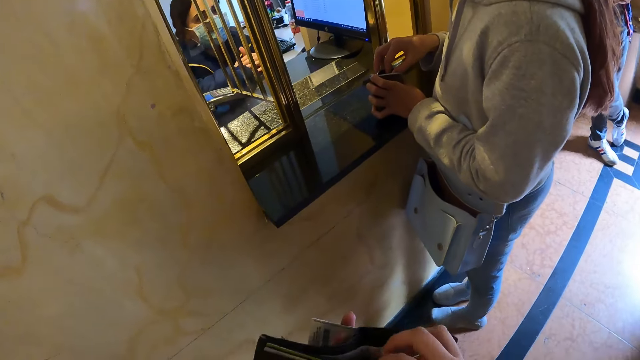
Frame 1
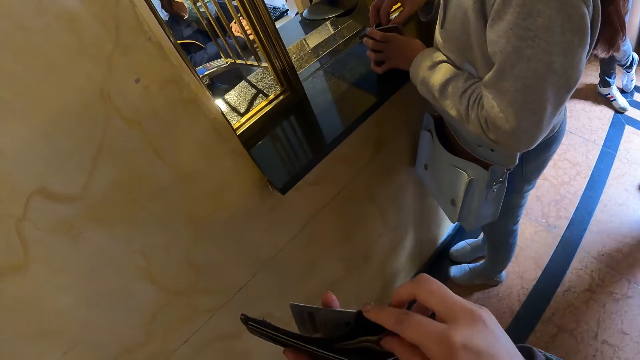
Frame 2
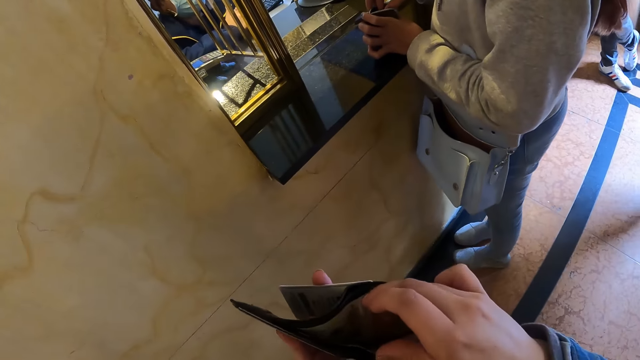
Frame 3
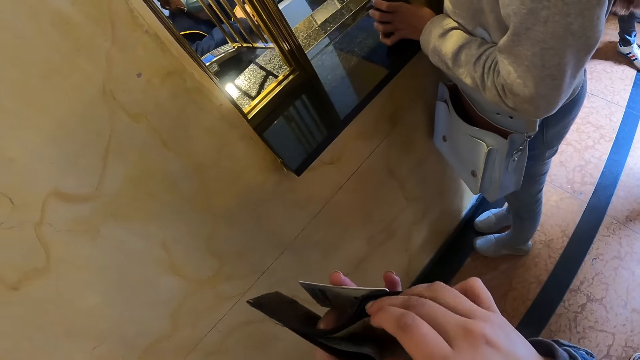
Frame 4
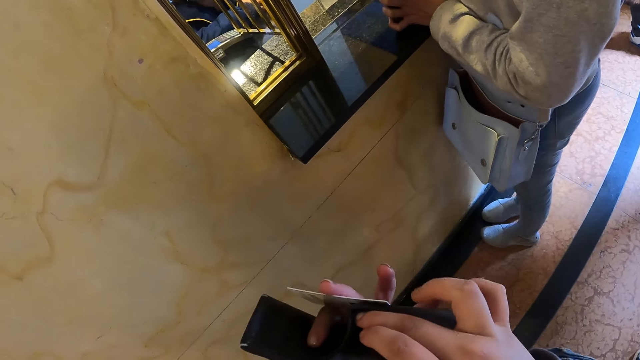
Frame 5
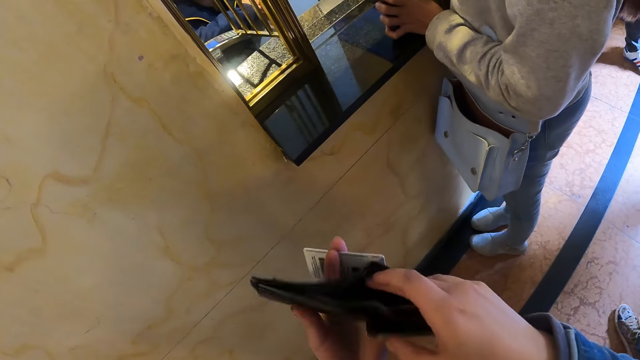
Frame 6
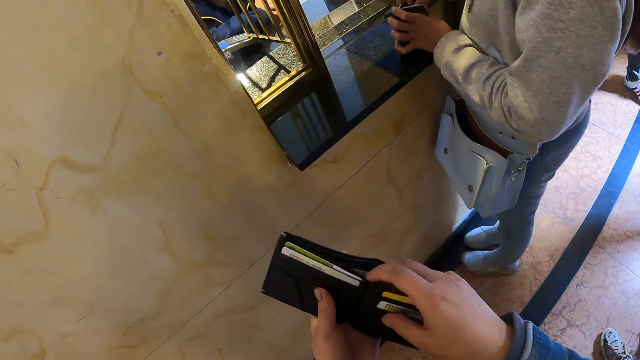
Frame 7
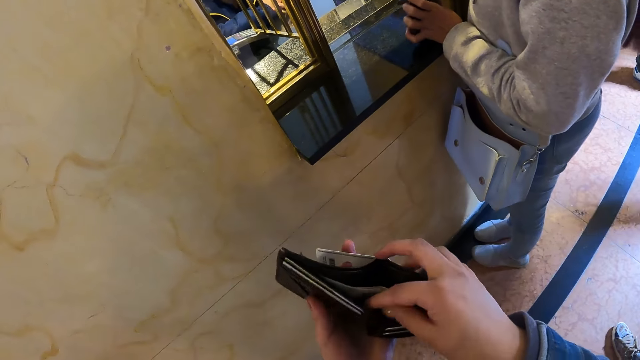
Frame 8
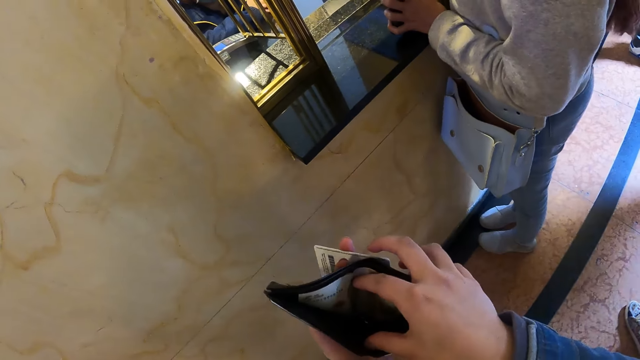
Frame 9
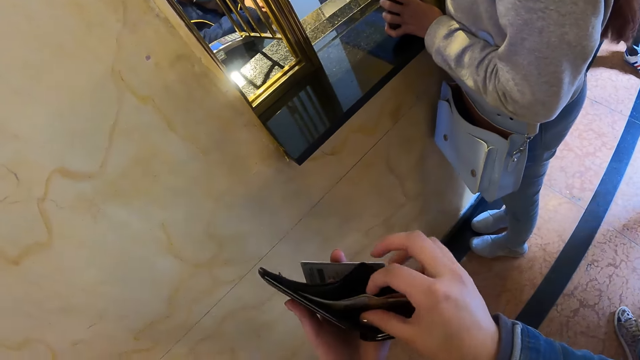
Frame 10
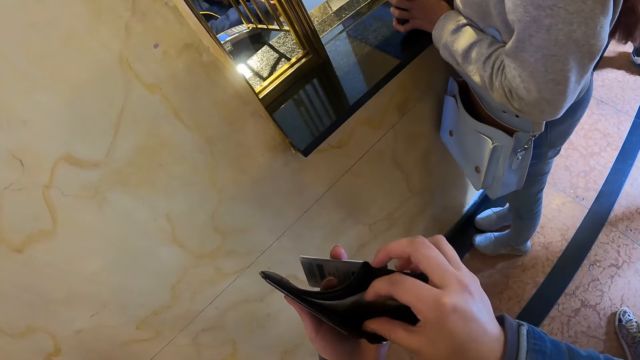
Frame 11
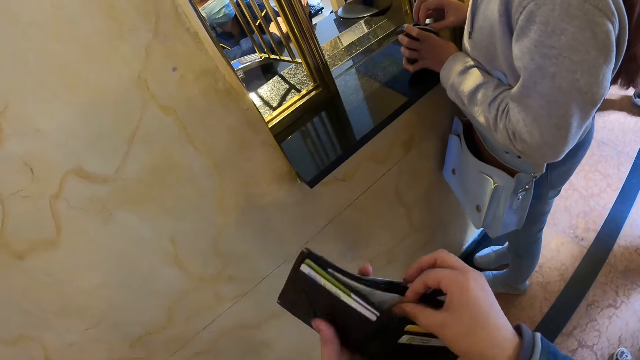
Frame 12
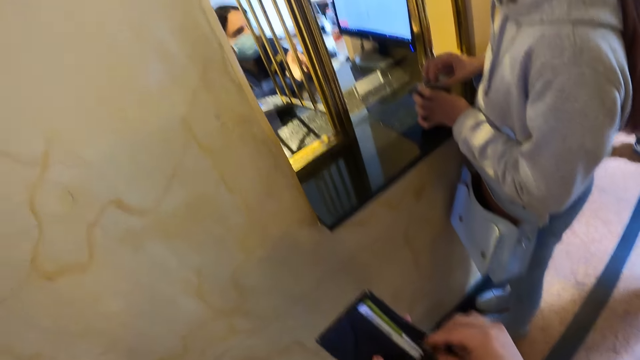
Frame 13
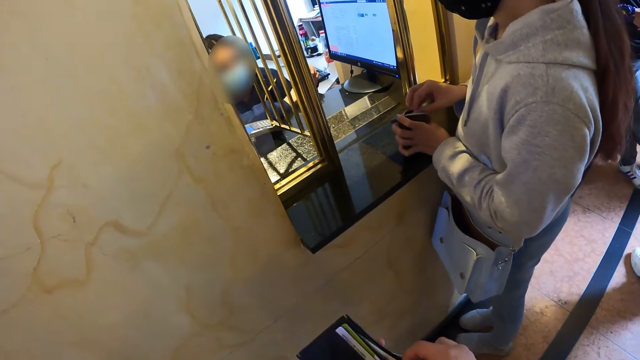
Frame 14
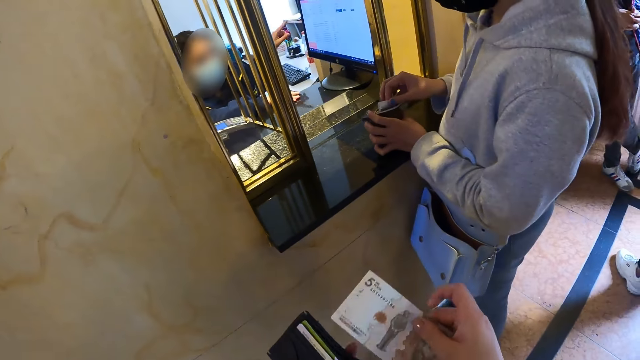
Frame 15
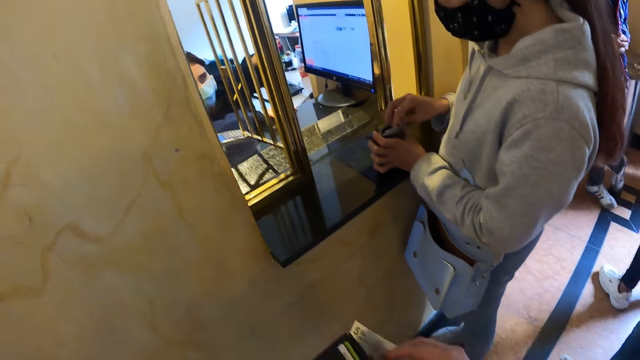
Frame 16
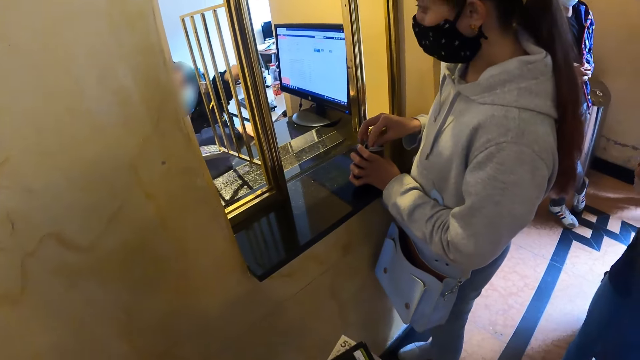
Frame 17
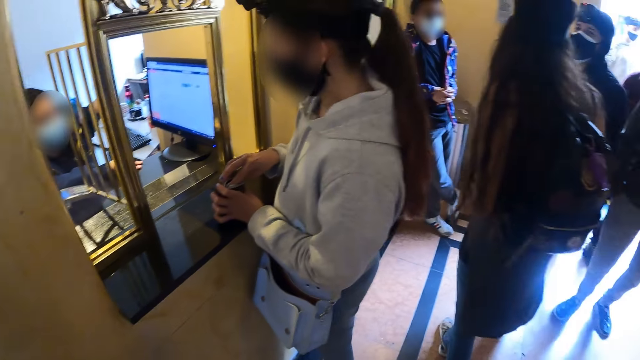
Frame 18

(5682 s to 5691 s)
The camera wearer looks in the wallet. A person moves the hand on the counter. Another person walks towards the door. The camera wearer removes some cash from his wallet.

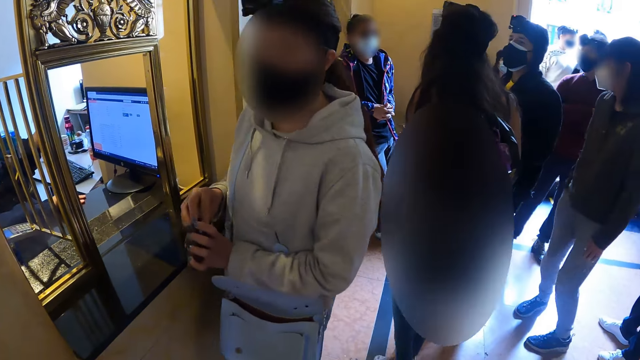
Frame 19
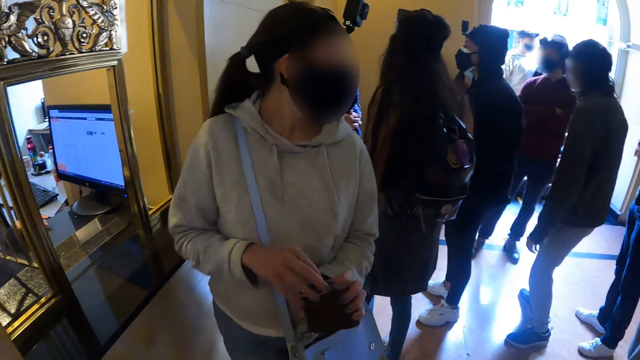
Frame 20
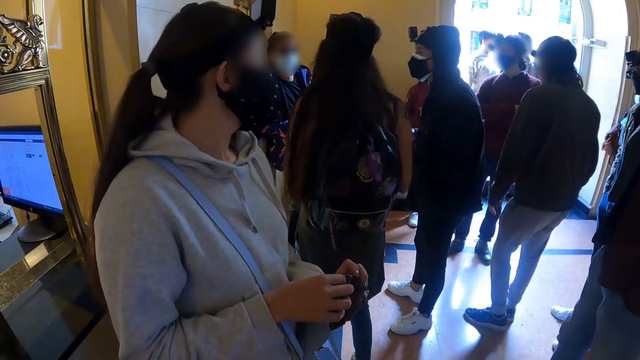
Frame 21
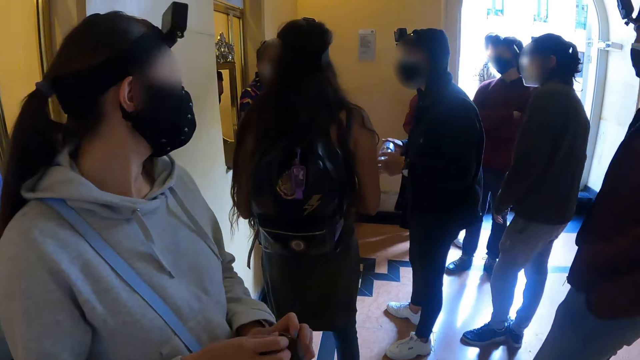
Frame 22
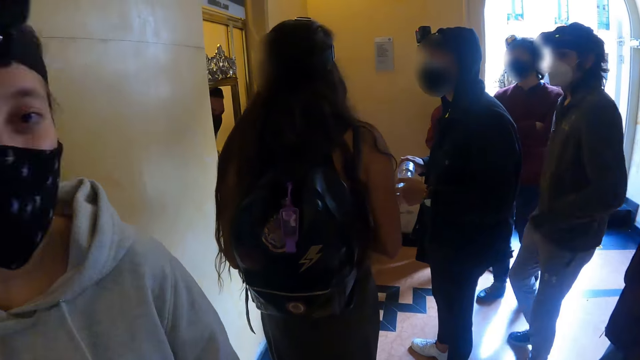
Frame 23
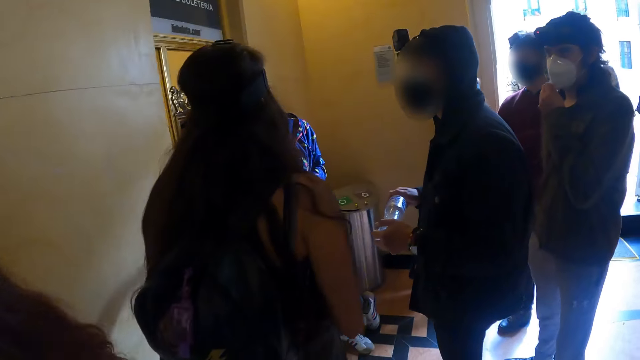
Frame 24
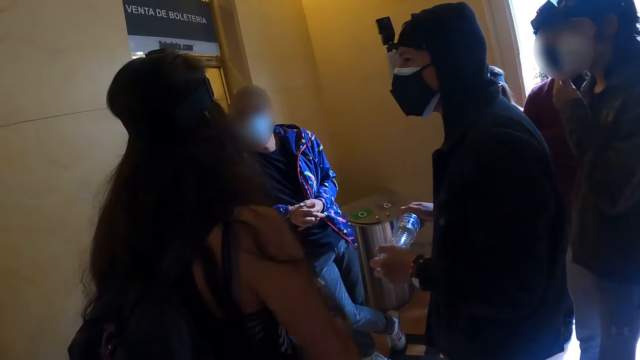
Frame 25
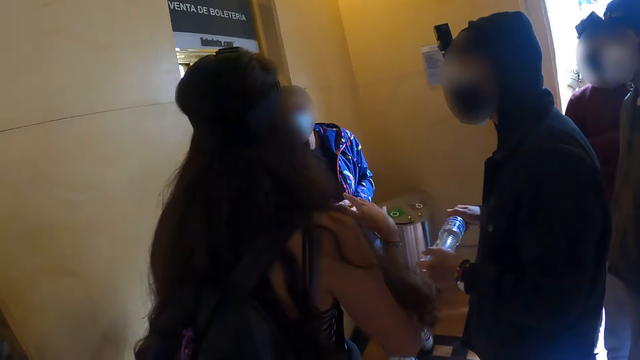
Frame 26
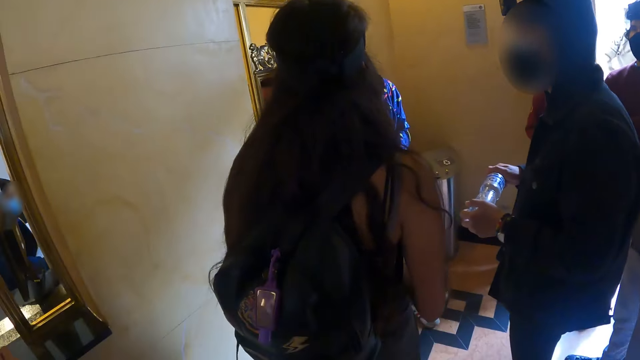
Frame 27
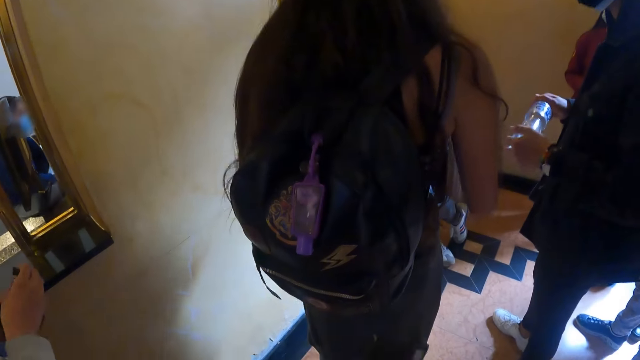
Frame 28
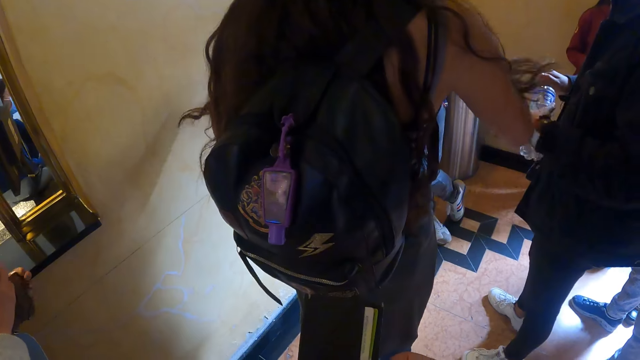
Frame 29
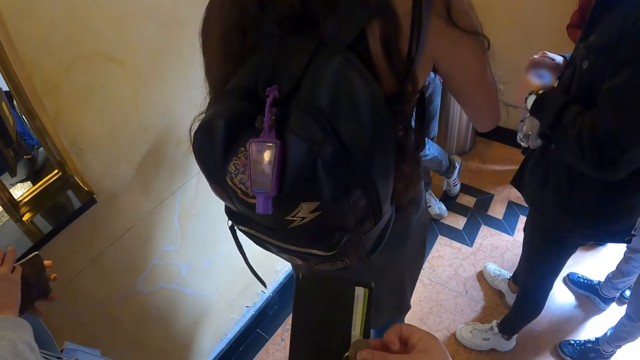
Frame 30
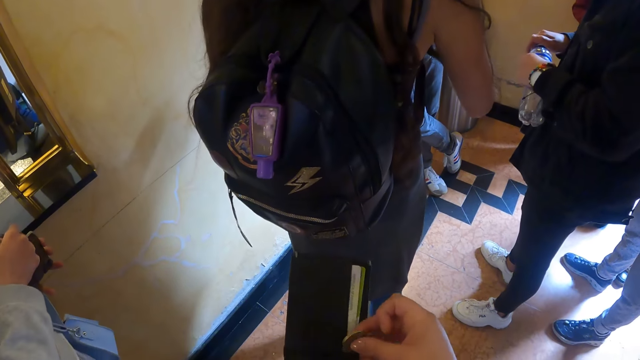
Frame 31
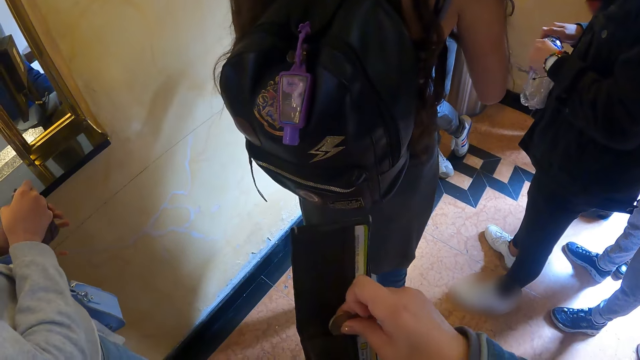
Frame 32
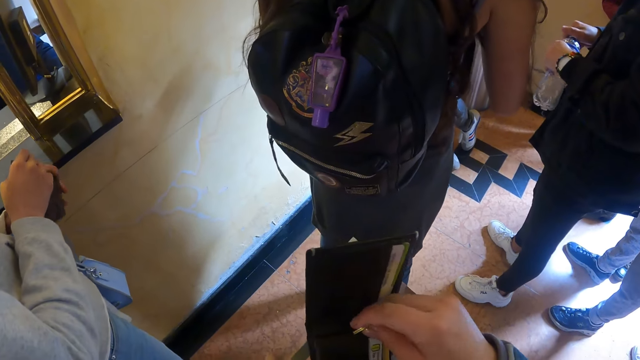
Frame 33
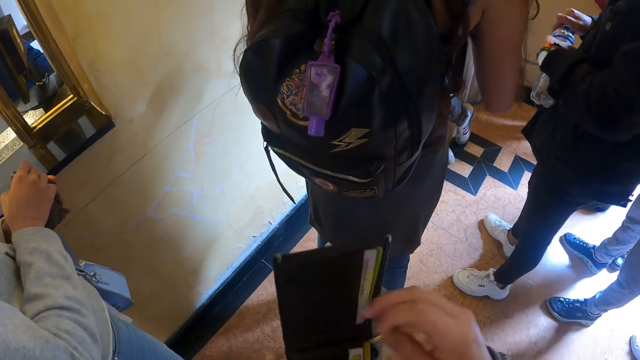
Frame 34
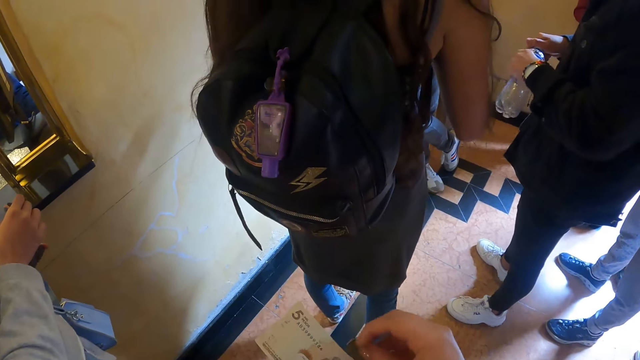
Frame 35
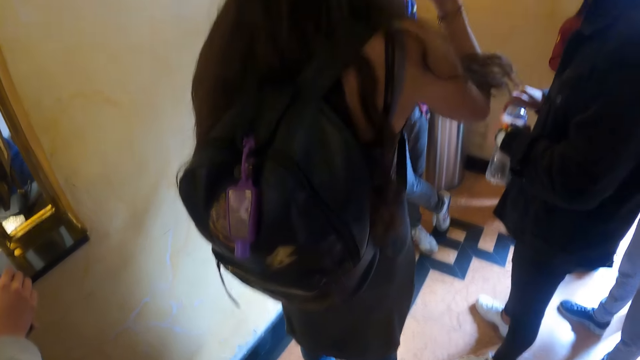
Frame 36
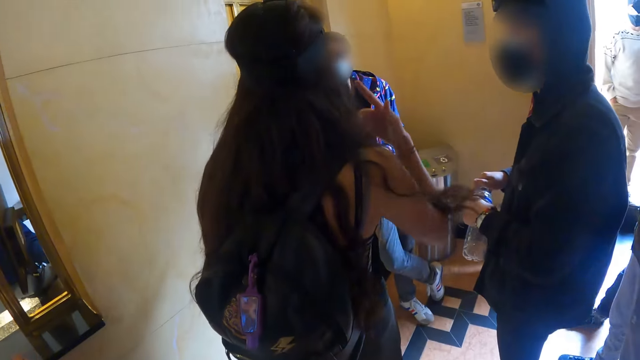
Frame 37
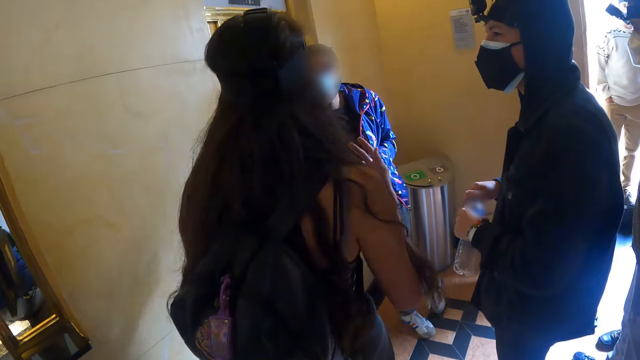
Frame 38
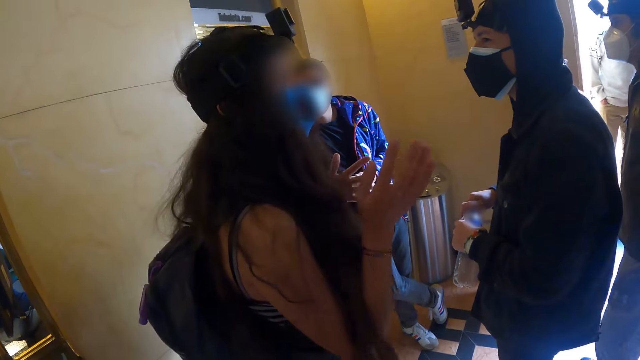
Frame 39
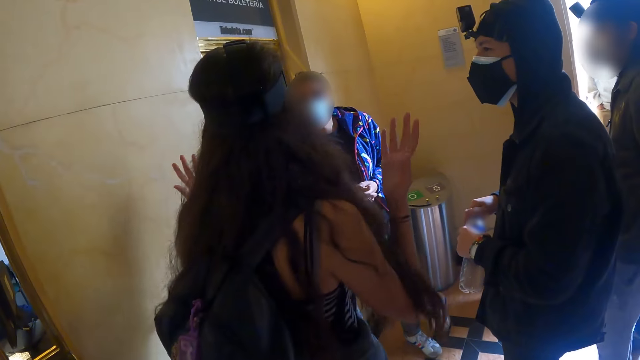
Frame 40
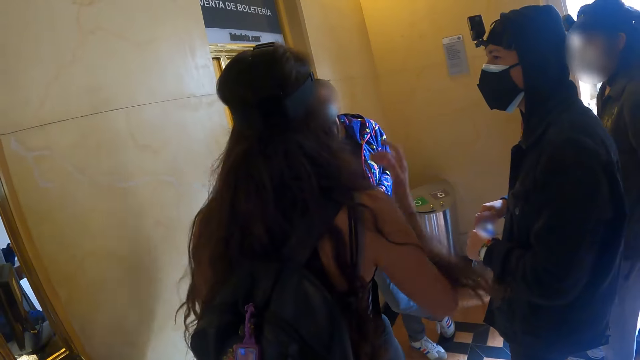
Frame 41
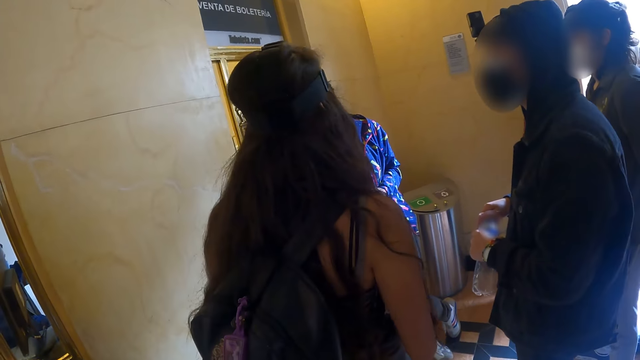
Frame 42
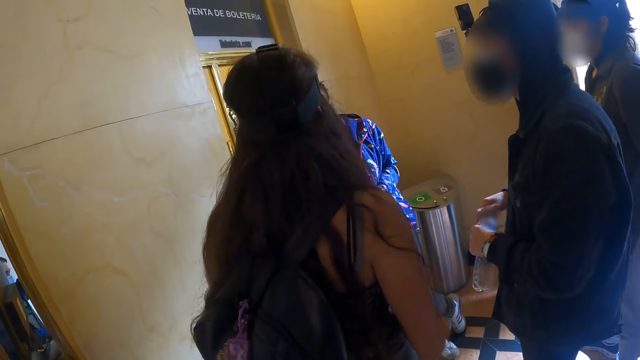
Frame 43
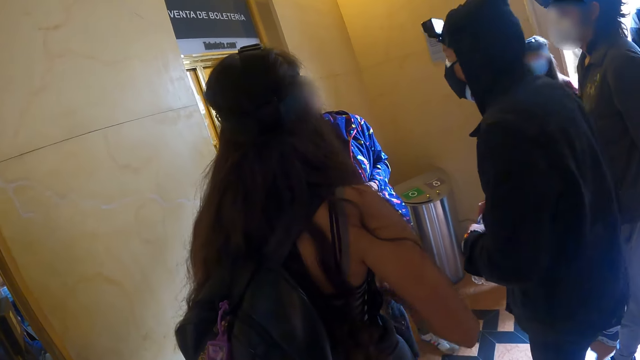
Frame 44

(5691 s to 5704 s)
The camera wearer holds the money. A person moves the wallet on the hand and moves from the counter. Another person moves the hand from the mask. A third person talks to the second person. The camera wearer moves the wallet on the hand. The first person moves the wallet on the hand. The camera wearer puts coins in the wallet. They move the money on the hand. A fourth person moves the hands up.
